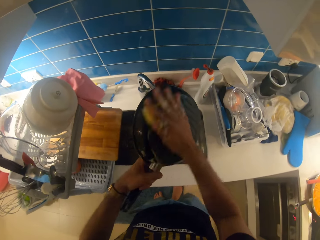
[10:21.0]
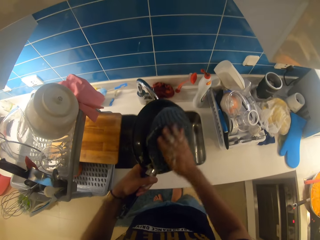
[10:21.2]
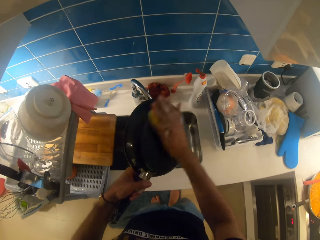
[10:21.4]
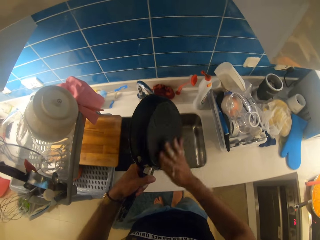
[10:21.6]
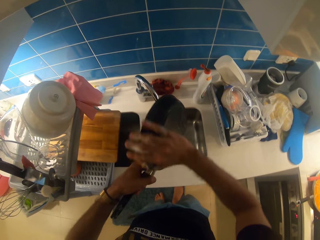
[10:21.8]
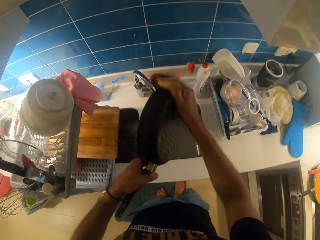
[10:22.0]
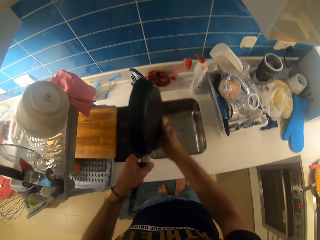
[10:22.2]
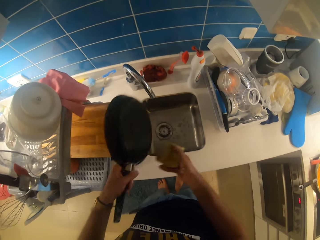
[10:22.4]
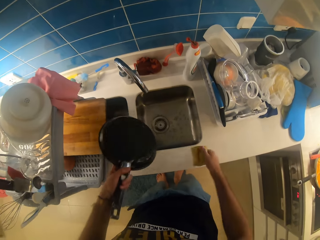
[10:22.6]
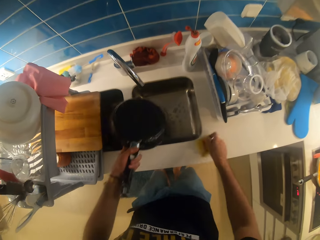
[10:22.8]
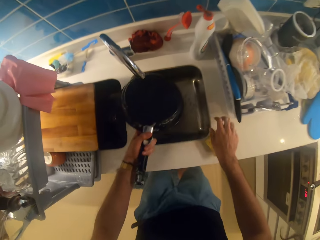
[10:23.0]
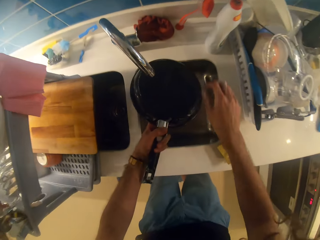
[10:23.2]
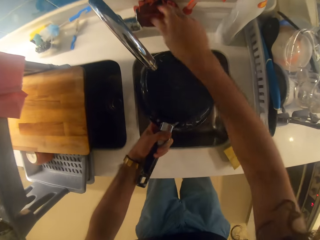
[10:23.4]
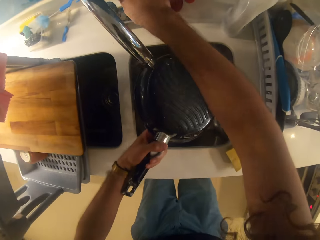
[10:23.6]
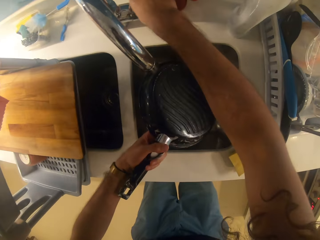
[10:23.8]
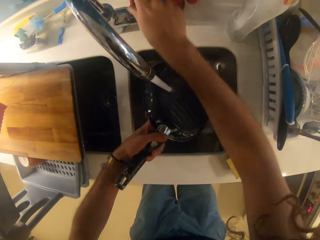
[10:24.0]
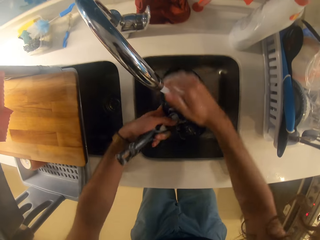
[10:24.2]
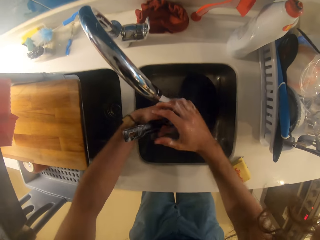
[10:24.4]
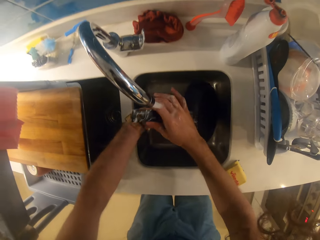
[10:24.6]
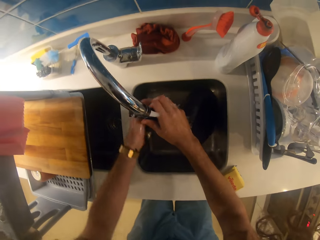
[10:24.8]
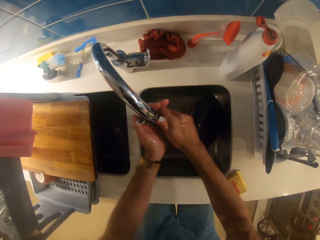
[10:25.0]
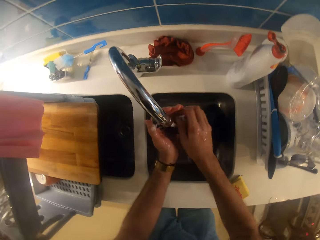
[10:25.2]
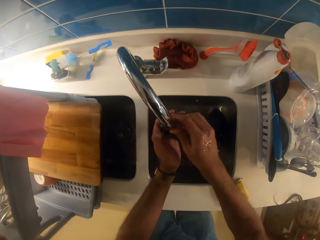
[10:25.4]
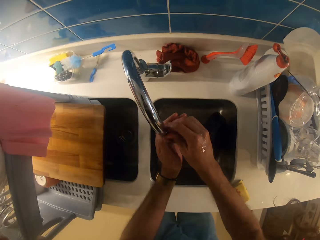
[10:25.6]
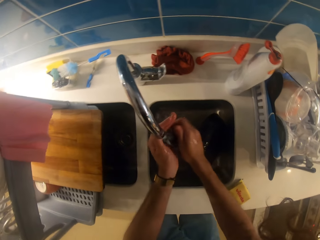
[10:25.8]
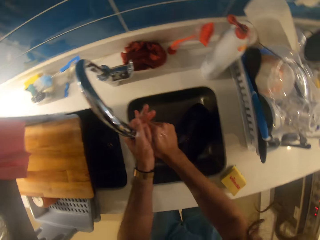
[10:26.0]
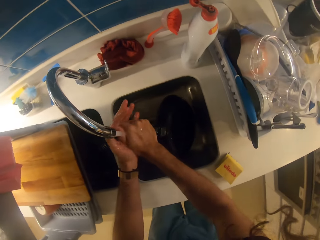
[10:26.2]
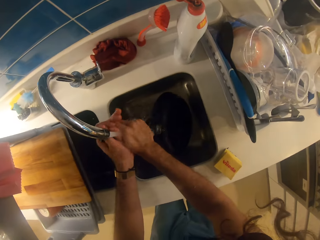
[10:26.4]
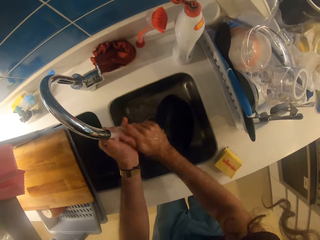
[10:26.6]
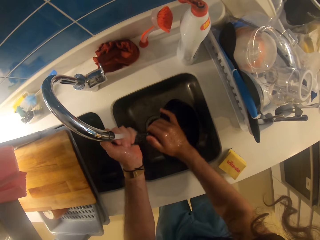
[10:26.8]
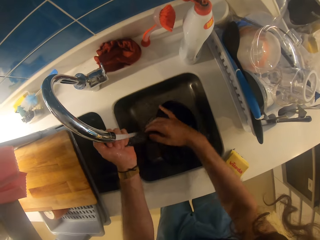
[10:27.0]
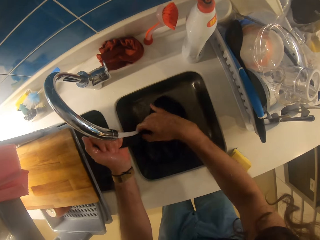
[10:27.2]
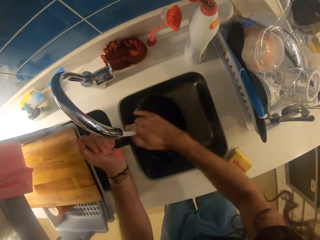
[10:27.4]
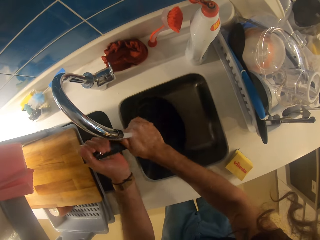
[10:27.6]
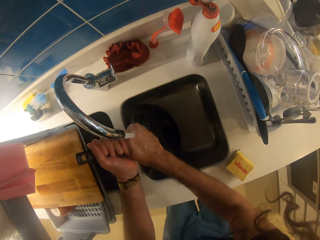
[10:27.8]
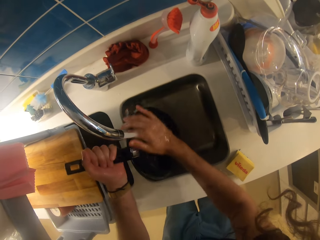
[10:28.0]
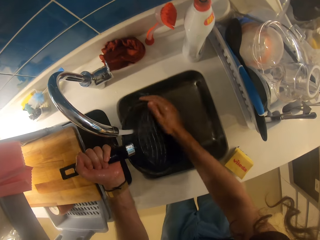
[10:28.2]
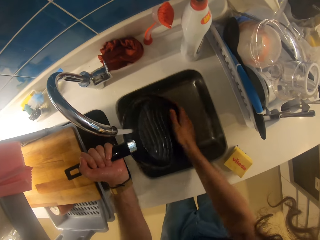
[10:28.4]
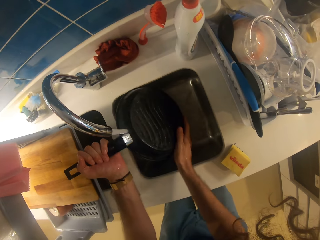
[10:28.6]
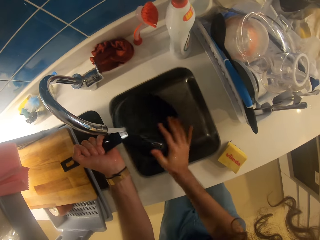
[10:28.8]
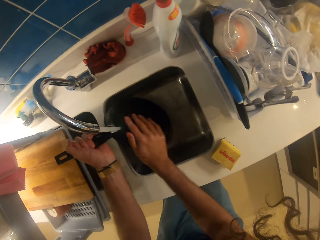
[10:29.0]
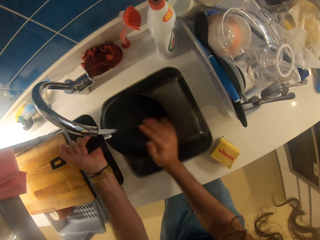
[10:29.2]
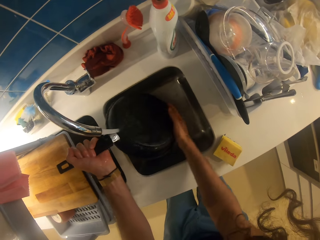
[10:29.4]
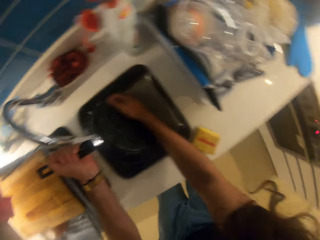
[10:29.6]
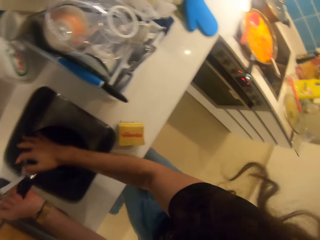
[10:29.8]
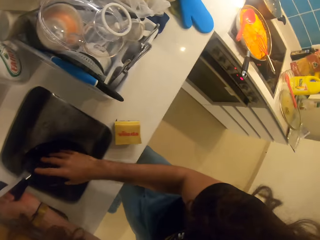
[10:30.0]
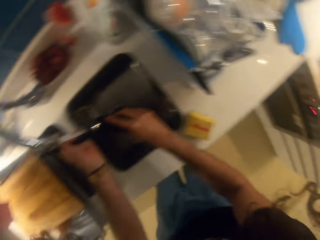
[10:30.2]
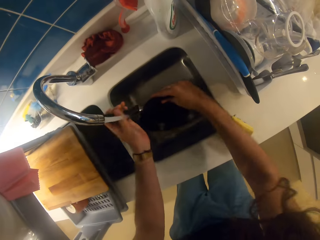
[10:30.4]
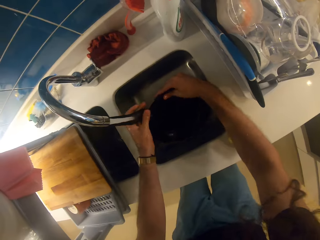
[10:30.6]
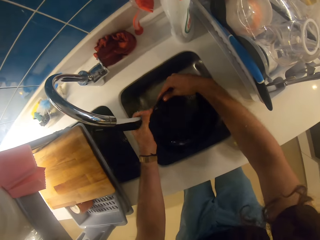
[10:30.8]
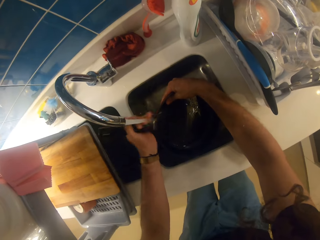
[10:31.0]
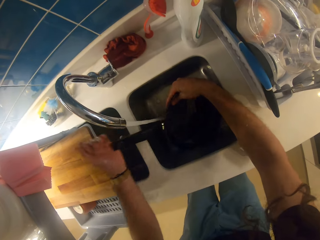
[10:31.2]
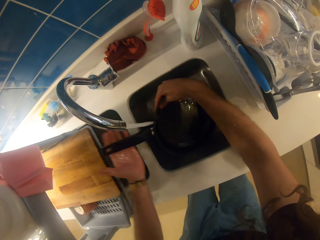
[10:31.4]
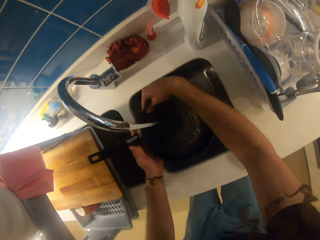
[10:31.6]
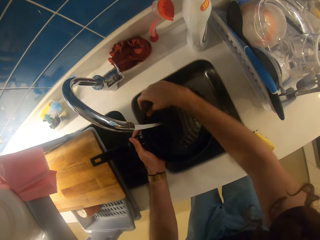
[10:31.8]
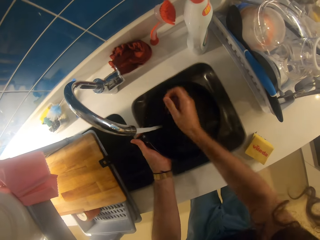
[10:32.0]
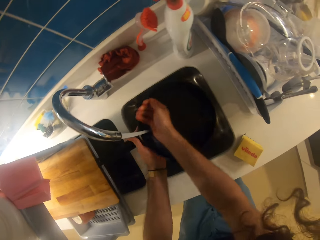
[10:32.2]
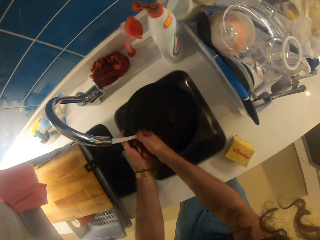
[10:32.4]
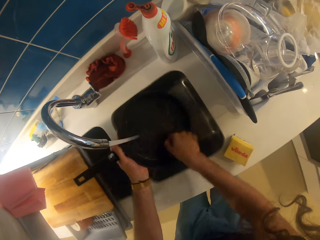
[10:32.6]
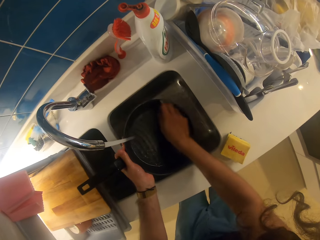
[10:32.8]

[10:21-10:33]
The camera wearer puts the sponge on the sink. They turn on the tap. They rinse the pan.

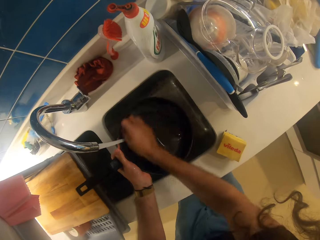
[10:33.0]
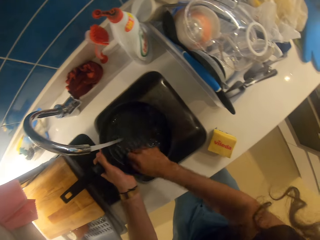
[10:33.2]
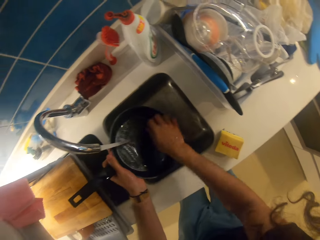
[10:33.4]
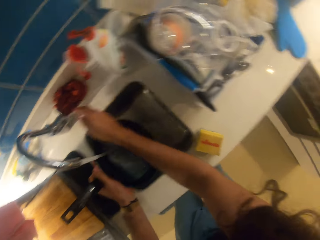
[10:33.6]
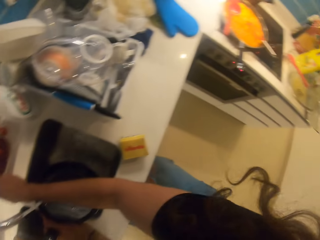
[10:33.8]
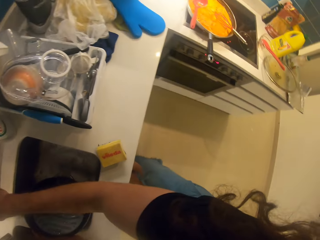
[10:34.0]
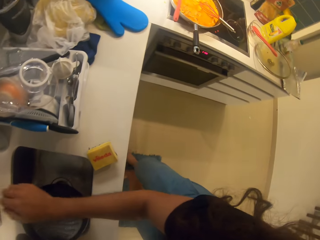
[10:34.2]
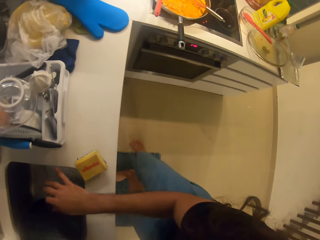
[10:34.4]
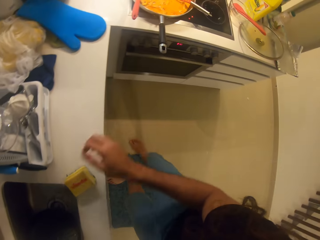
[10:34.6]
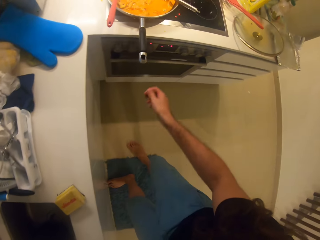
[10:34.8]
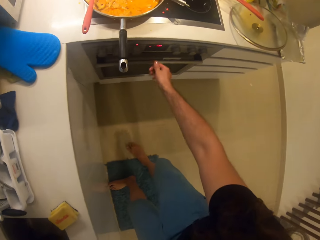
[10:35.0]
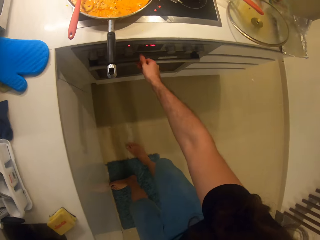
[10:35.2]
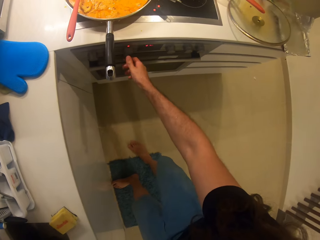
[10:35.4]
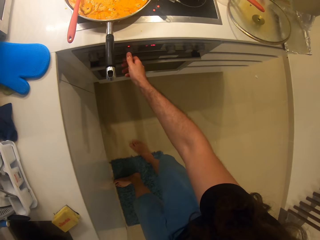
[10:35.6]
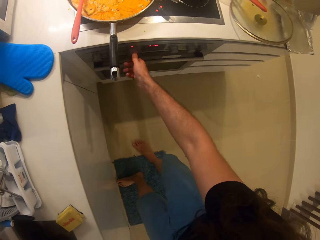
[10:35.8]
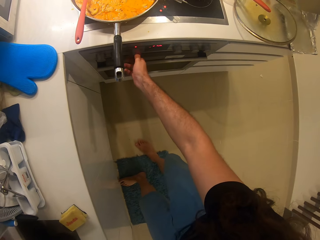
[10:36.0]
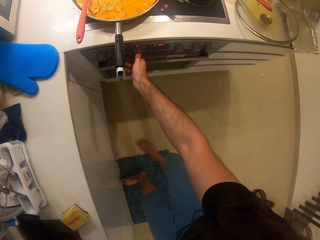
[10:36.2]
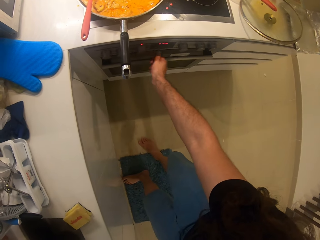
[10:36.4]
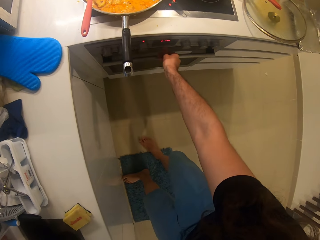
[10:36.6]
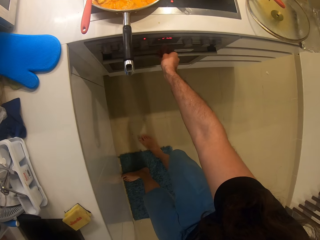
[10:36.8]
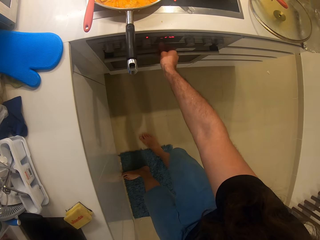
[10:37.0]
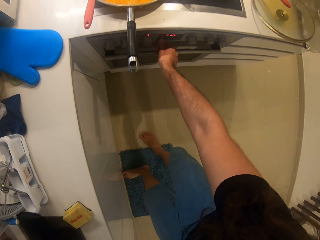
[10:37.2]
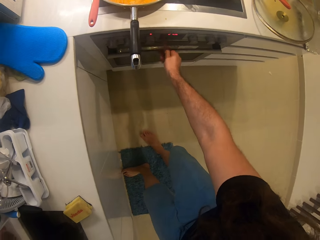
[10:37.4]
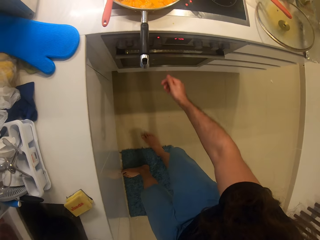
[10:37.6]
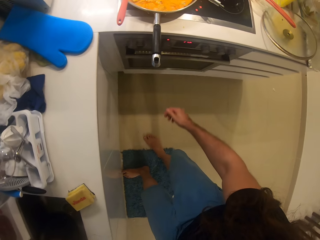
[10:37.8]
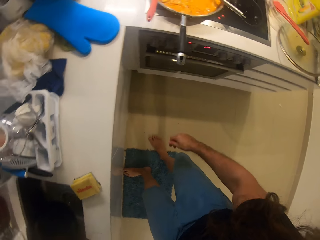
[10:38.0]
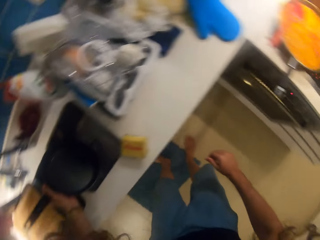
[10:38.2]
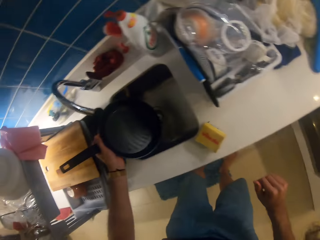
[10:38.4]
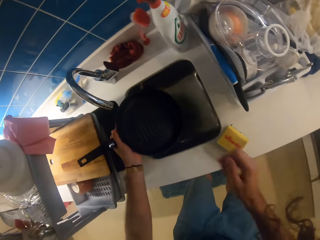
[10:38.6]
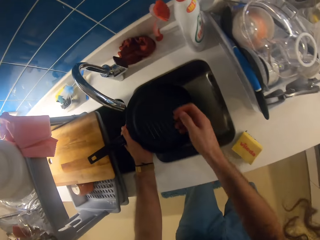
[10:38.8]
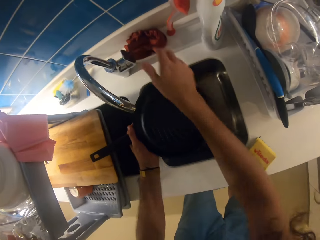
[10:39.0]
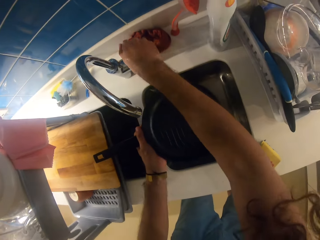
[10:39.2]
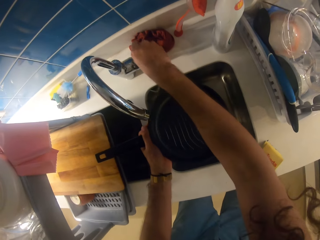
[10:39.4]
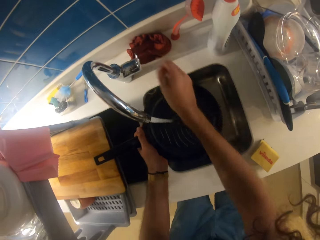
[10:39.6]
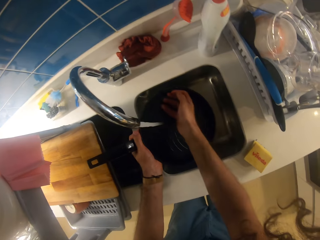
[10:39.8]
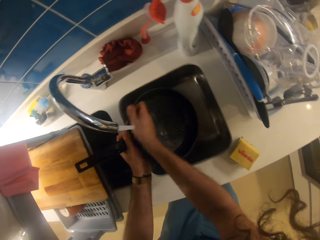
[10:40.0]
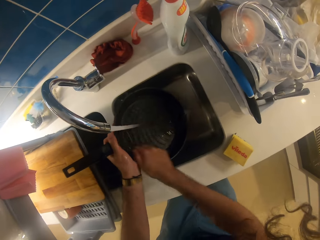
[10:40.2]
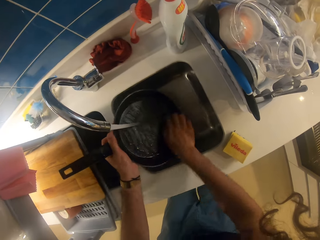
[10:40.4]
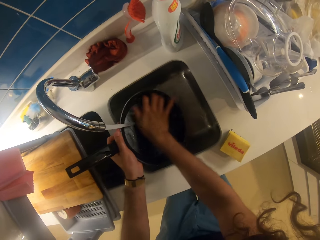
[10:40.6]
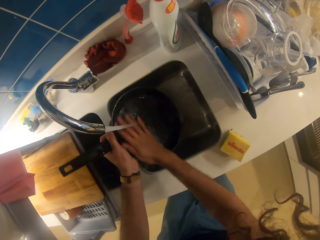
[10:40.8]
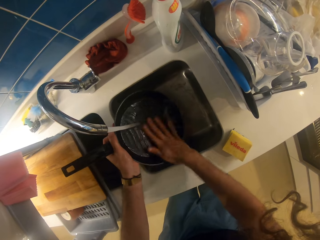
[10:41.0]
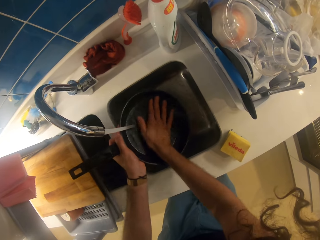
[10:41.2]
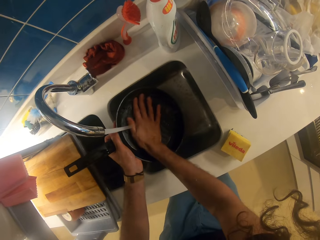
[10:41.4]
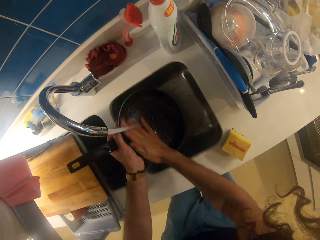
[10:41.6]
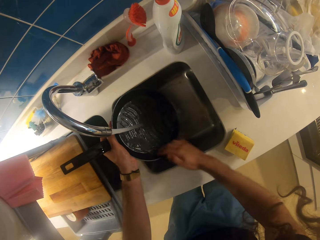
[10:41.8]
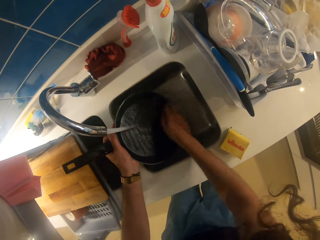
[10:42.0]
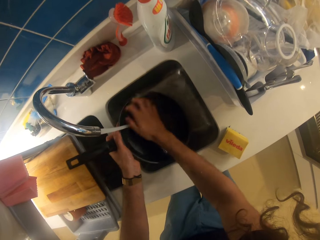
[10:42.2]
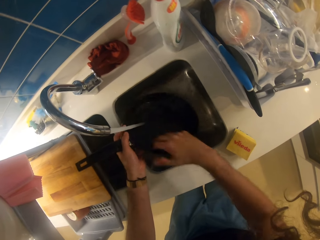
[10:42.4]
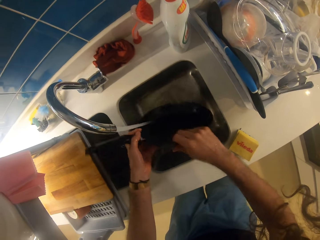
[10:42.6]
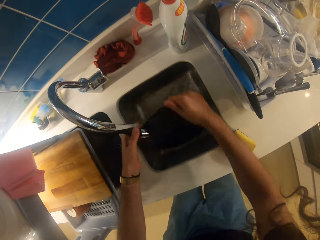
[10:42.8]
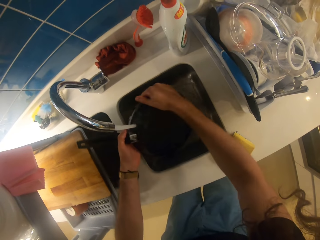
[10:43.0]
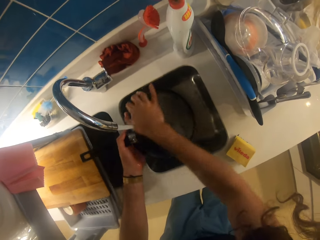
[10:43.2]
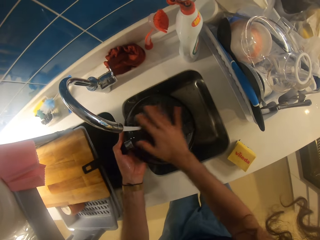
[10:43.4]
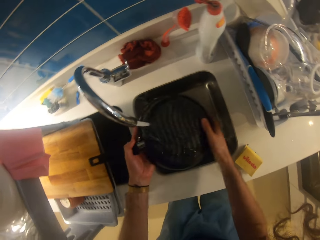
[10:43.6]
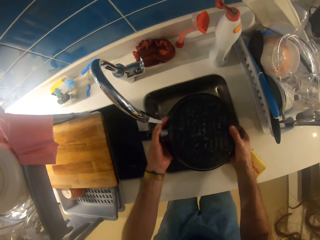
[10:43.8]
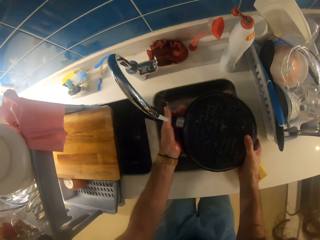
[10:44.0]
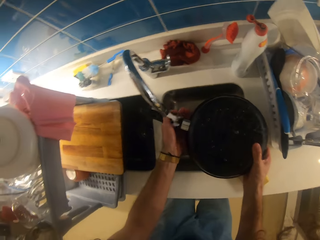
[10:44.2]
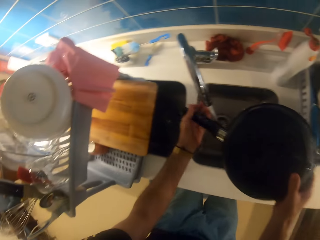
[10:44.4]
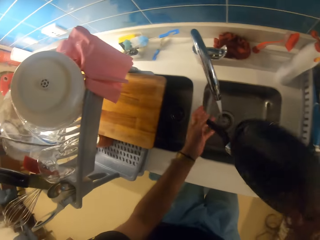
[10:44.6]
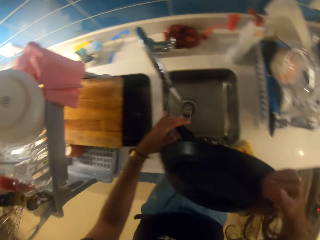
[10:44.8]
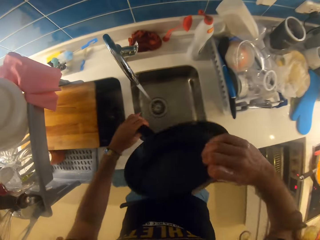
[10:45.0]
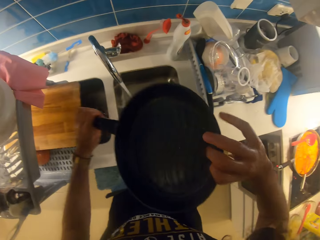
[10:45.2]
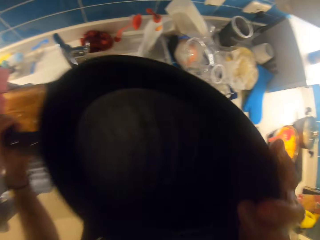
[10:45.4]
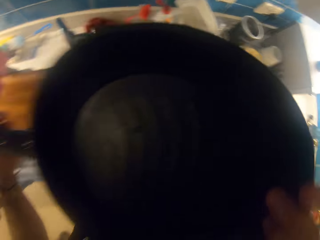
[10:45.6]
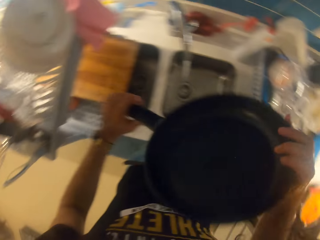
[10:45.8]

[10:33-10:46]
The camera wearer adjusts the heat on the cooker. They turn on the tap. They rinse the pan. They wash the pan.
